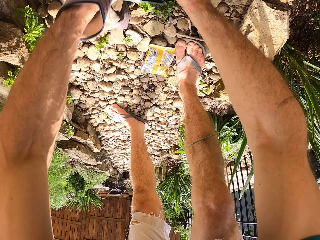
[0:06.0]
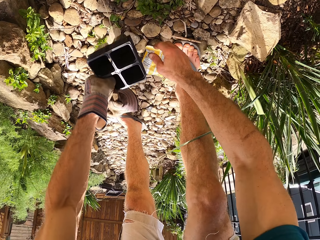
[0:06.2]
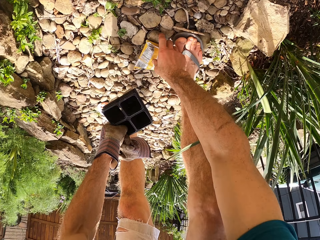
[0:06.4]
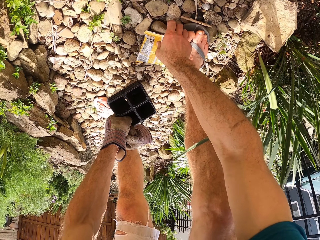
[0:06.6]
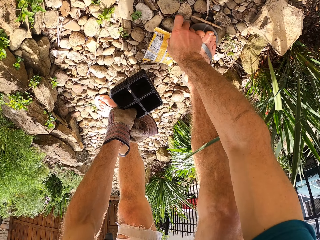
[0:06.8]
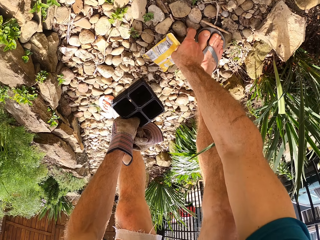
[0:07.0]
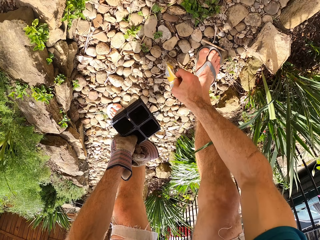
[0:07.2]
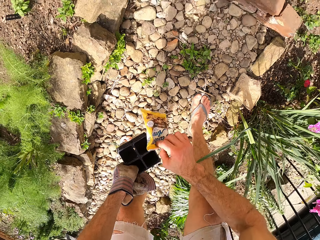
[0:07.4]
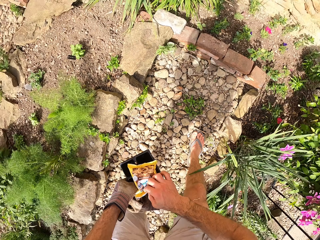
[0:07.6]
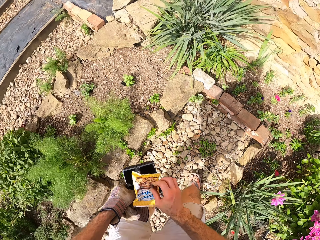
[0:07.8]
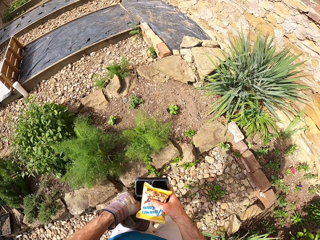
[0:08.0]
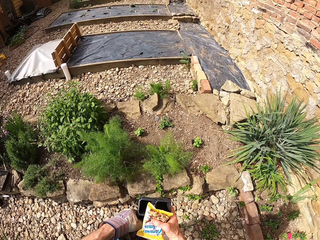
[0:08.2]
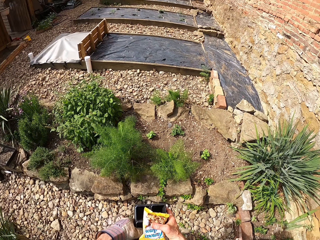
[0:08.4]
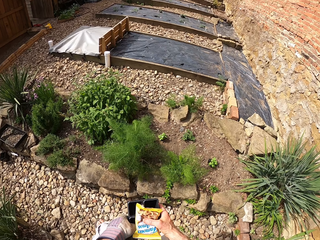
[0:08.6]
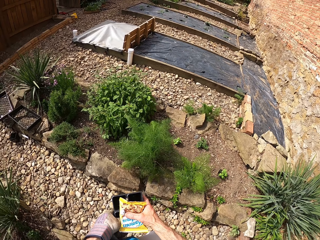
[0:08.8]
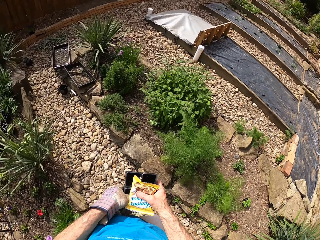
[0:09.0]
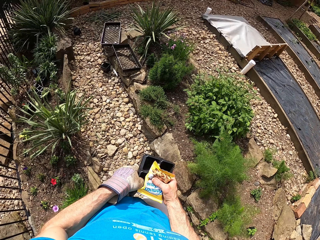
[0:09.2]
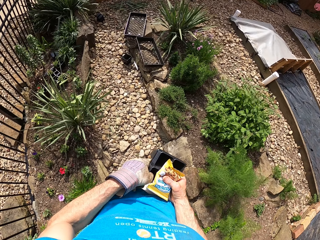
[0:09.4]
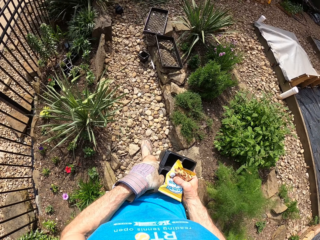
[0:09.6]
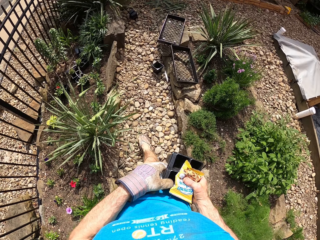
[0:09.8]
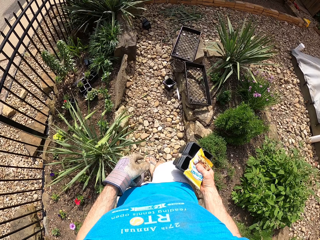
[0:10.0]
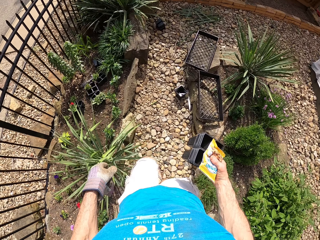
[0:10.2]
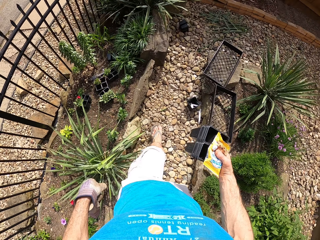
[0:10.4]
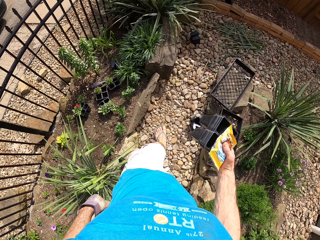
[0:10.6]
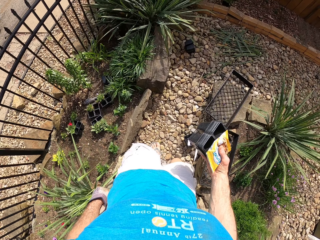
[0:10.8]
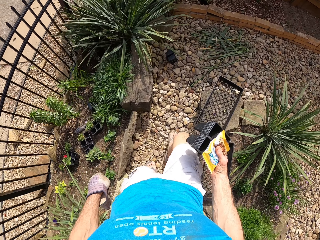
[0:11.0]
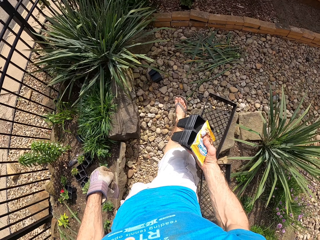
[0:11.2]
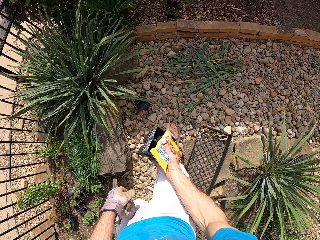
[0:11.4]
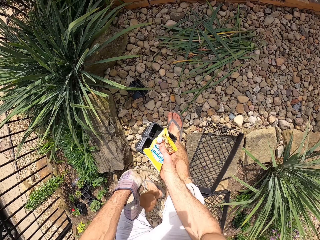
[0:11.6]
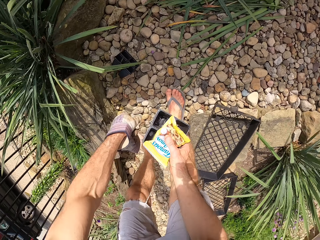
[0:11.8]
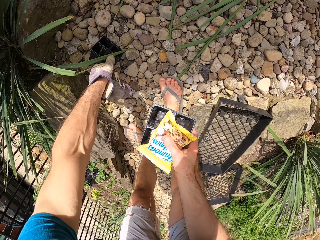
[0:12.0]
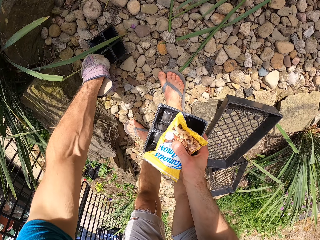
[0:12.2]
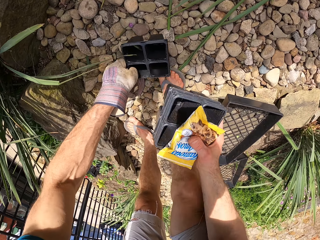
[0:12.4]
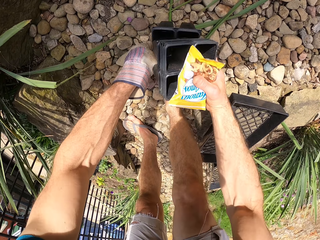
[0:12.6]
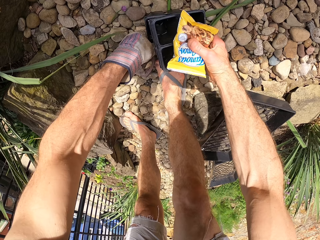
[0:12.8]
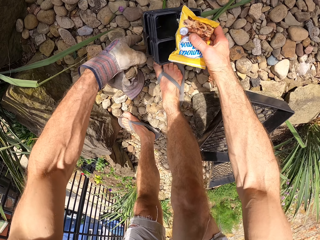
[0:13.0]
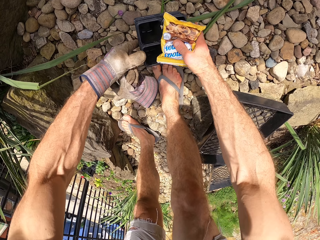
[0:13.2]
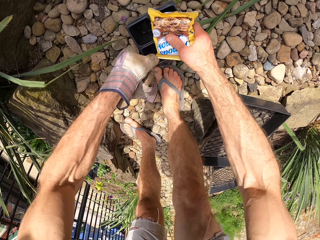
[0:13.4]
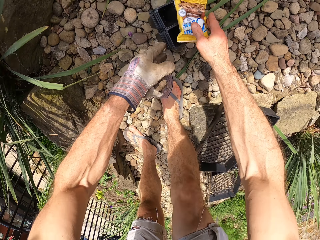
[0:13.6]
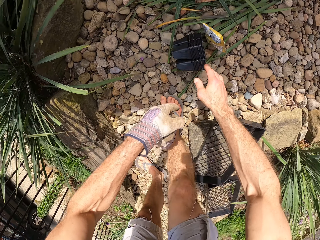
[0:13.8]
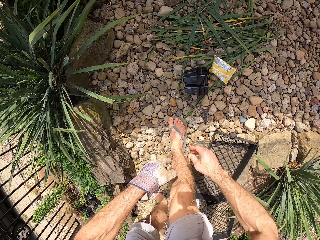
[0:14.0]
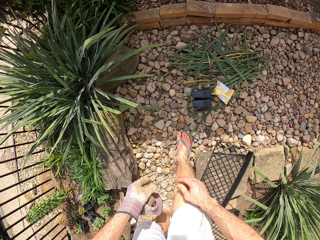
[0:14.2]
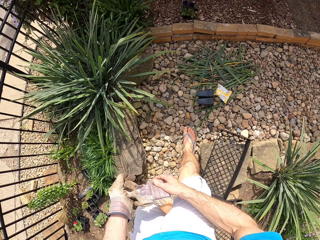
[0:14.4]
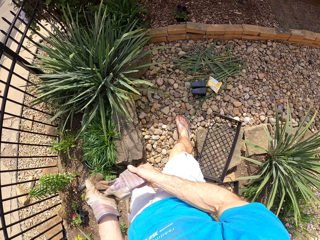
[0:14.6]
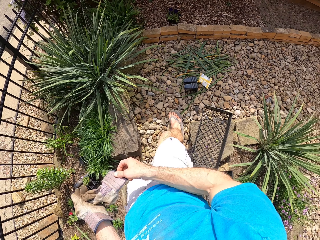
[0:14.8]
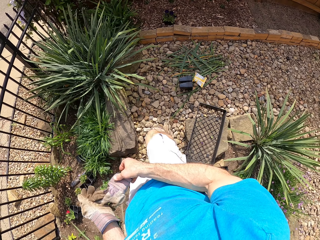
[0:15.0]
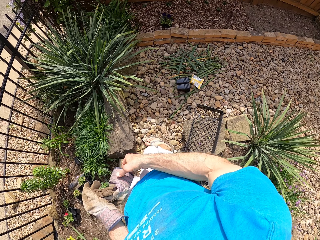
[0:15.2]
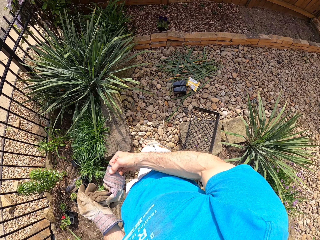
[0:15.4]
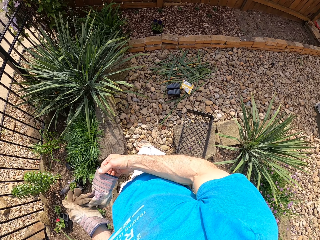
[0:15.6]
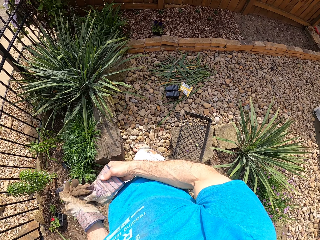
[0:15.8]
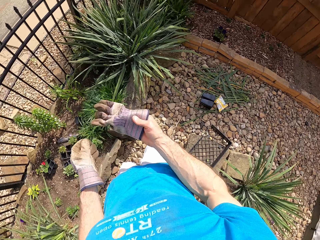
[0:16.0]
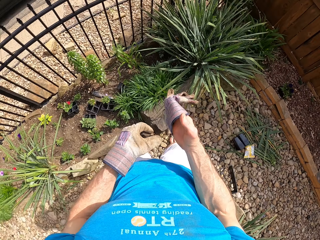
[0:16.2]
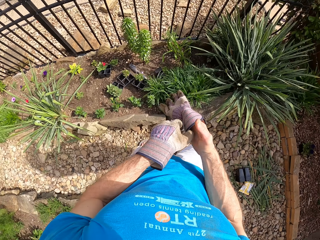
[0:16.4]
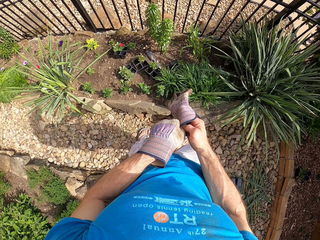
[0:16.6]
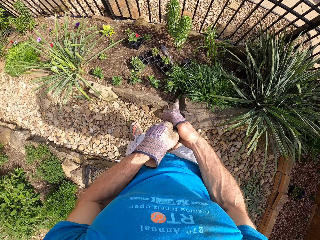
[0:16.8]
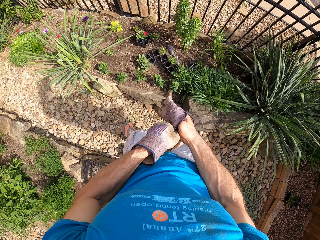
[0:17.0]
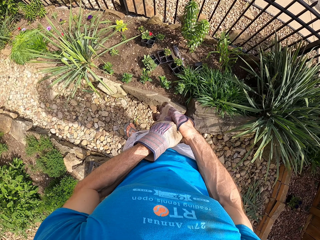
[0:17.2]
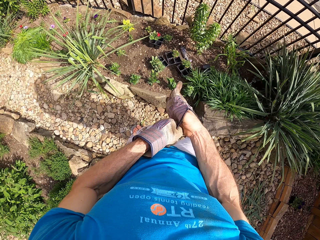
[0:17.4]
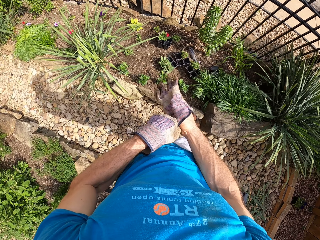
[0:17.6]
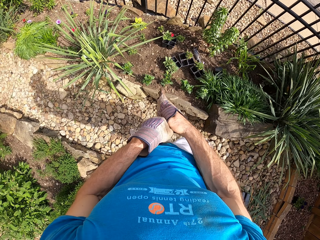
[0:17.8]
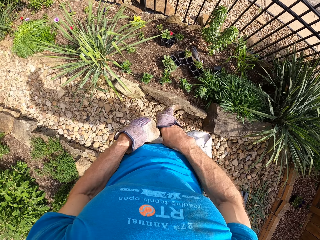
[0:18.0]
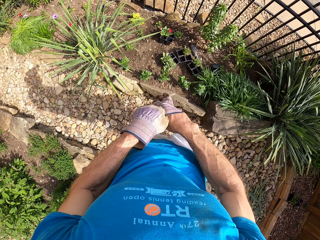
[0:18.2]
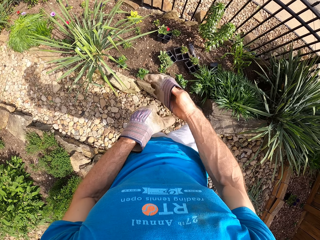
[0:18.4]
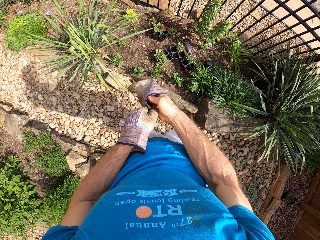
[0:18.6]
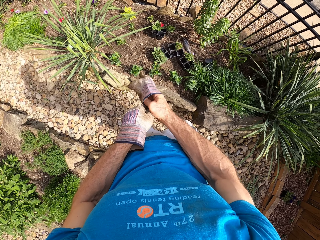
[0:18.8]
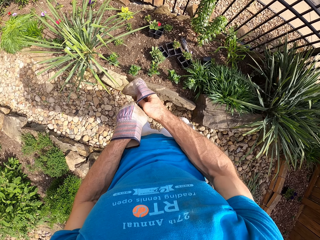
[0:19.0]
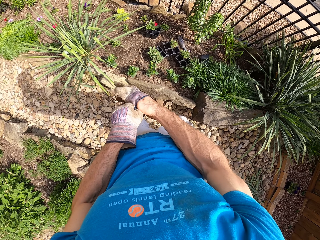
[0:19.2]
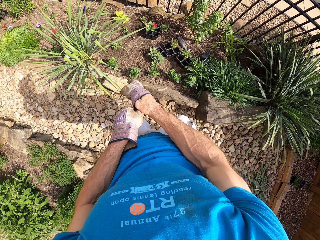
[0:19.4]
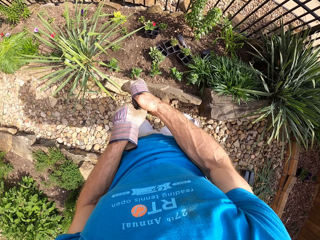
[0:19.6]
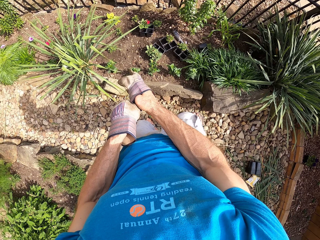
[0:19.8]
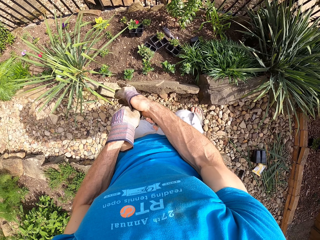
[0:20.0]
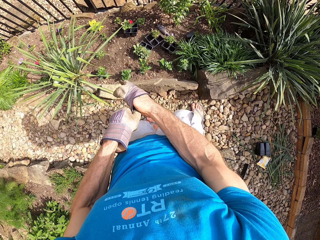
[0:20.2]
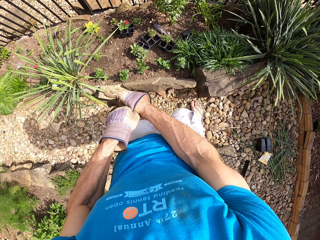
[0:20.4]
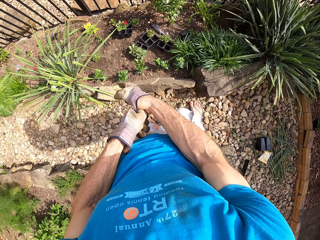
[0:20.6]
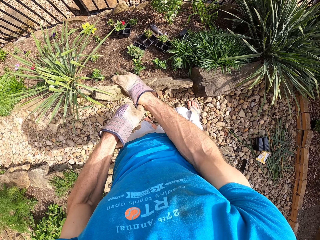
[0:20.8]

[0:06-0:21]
The camera wearer picks a plastic paper. They stand. They walk around. They pick a plant pot or seedling tray. They put together the plant pots. They drop the seedling trays on the ground. They stand. They wear a glove.

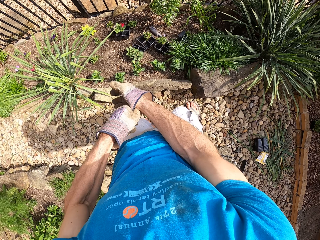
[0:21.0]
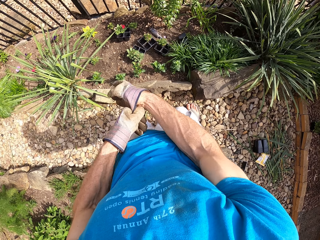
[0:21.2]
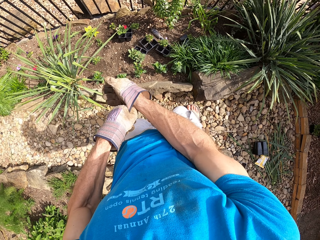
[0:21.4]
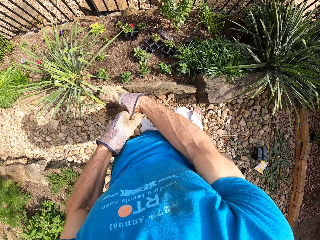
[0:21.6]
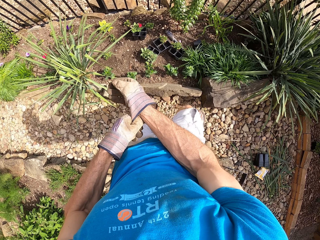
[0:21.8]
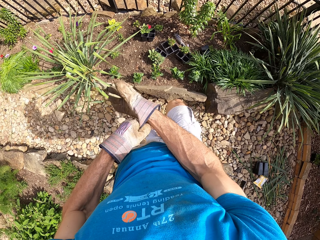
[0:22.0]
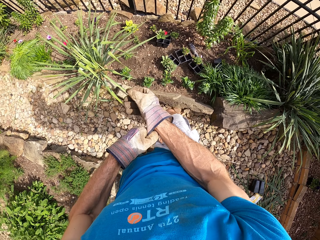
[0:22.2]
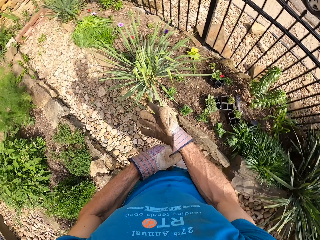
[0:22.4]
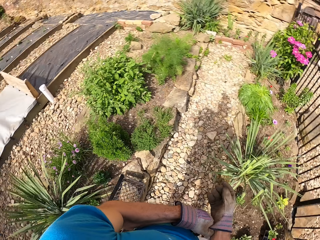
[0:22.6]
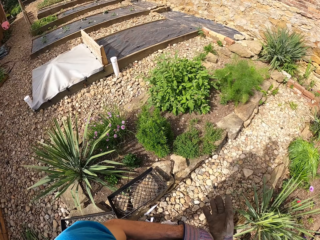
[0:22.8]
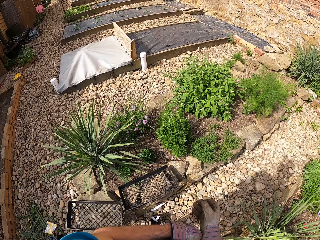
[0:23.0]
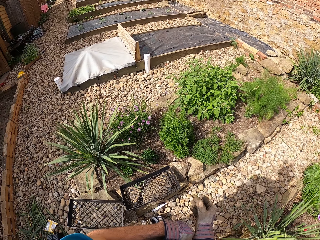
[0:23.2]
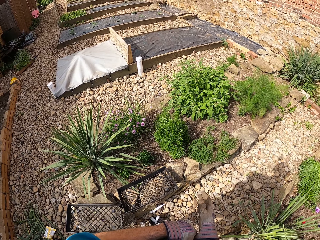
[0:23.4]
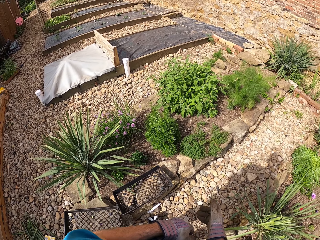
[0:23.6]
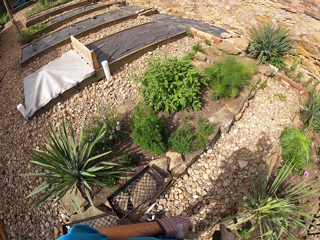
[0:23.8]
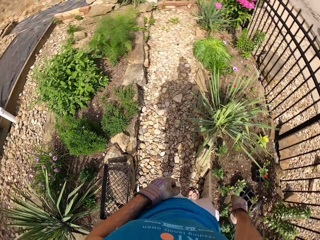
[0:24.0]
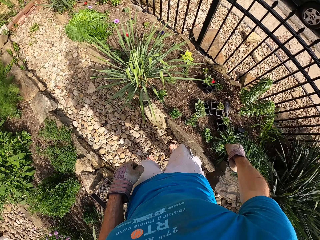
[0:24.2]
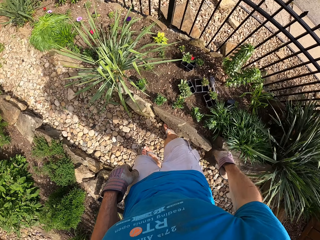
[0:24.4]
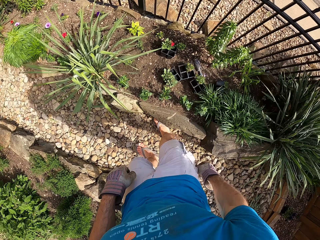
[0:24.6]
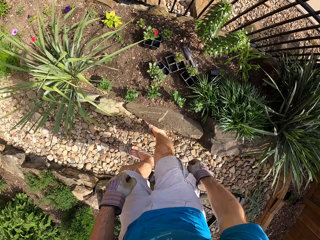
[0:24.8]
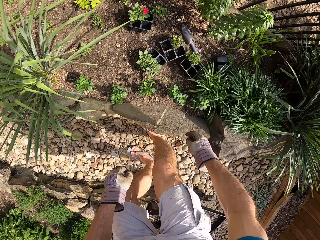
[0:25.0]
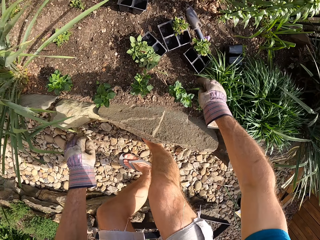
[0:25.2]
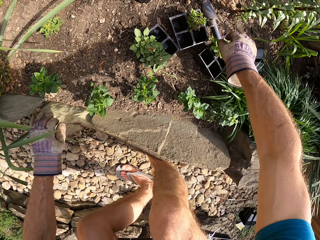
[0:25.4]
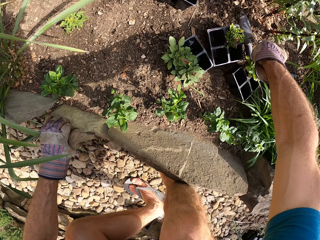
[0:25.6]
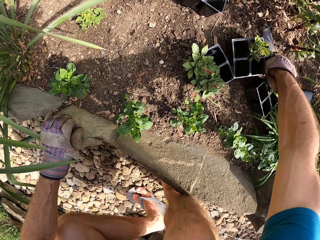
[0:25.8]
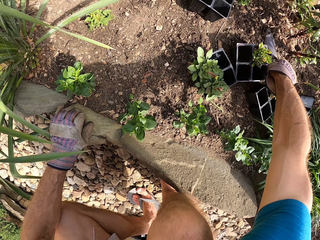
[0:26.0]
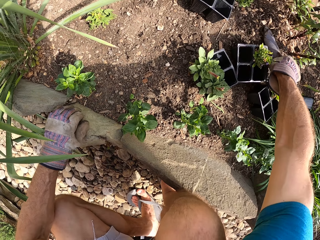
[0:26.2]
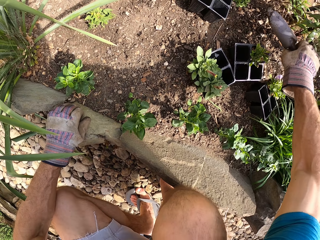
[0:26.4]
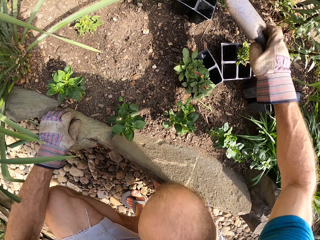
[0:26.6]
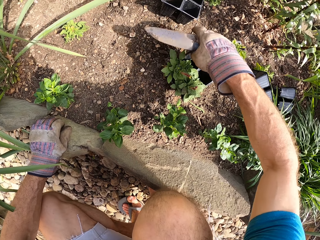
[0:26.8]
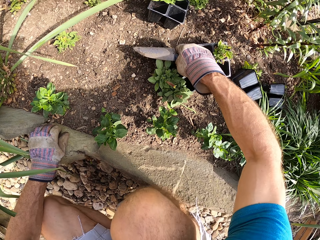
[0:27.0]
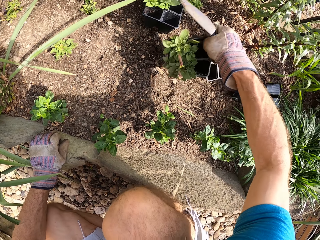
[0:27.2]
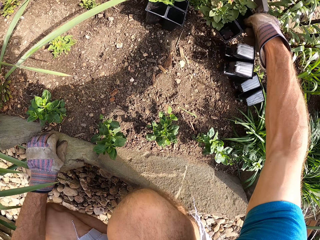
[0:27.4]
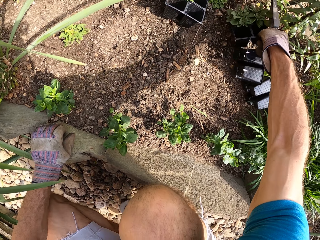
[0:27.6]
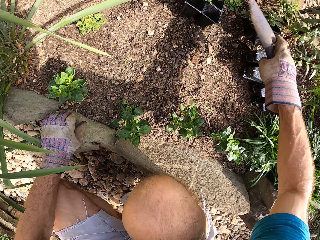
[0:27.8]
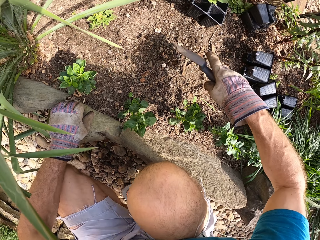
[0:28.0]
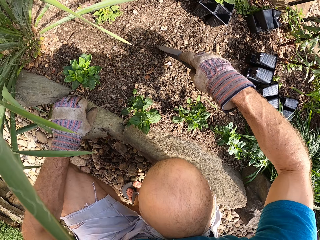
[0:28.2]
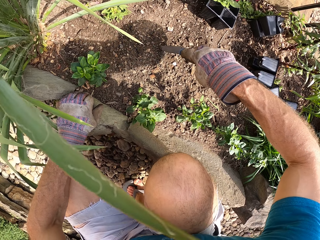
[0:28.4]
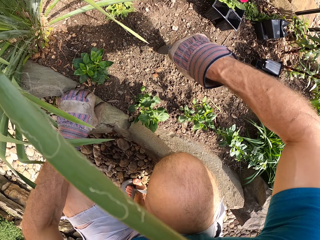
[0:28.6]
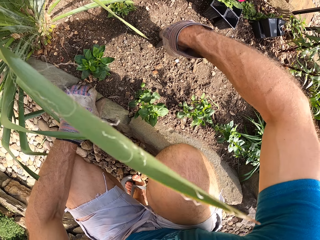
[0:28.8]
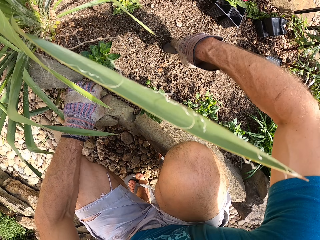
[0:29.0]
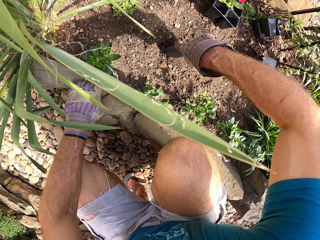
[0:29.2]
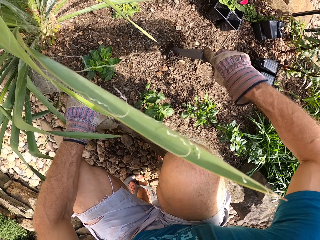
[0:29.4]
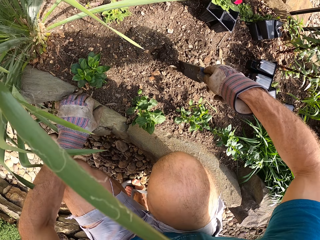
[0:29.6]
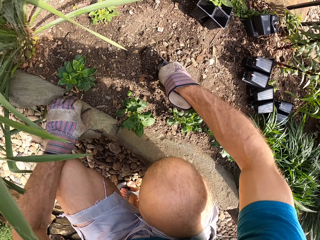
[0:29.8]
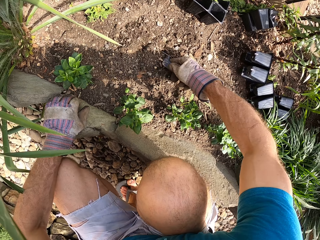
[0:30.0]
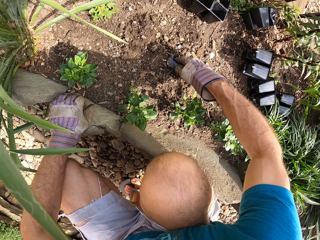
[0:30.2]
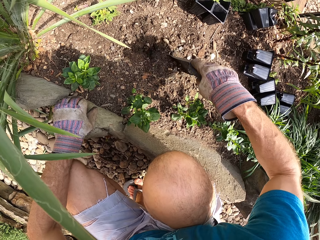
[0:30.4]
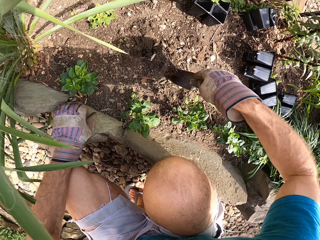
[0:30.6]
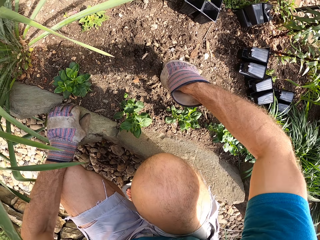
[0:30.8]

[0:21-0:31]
The camera wearer looks around. They bend. They pick a hand trowel or shovel. They move a plant pot. They dig a hole on the ground with the shovel.
